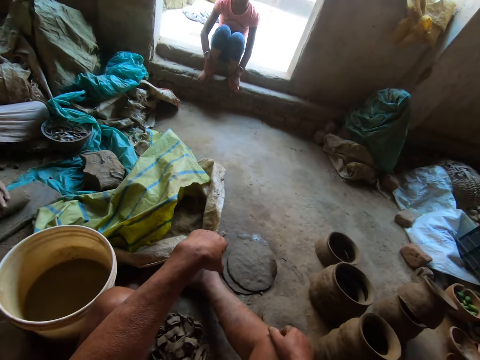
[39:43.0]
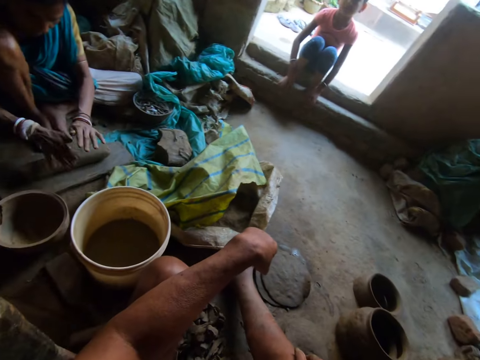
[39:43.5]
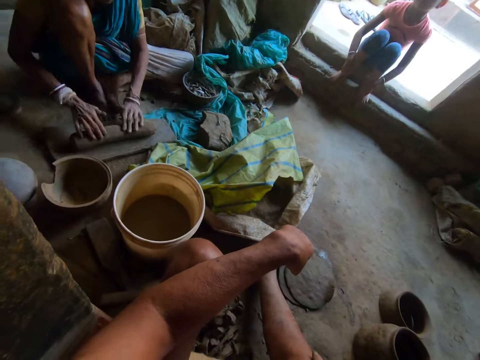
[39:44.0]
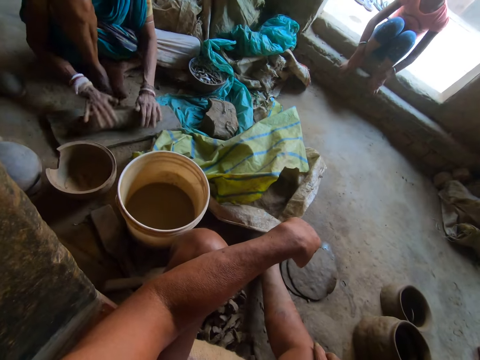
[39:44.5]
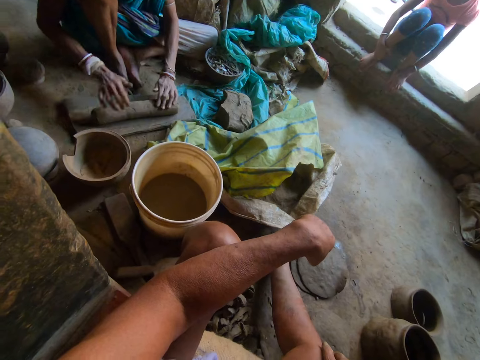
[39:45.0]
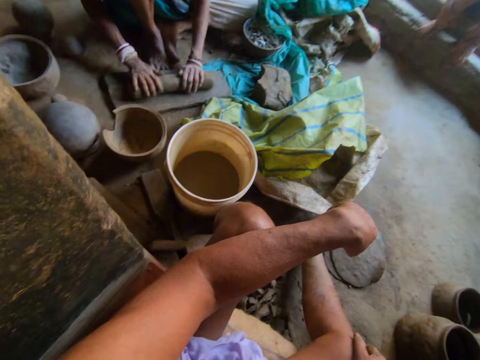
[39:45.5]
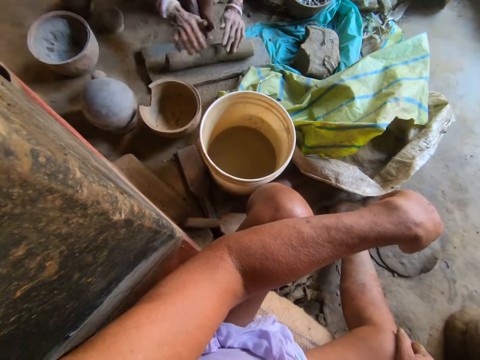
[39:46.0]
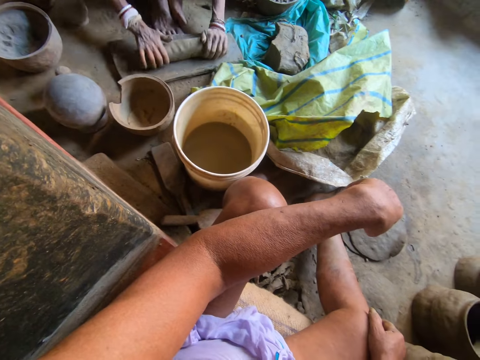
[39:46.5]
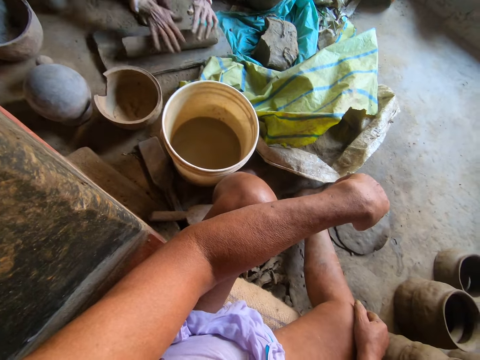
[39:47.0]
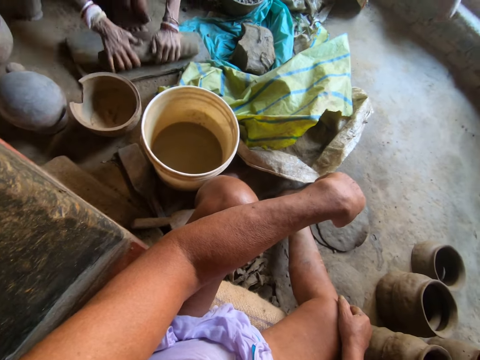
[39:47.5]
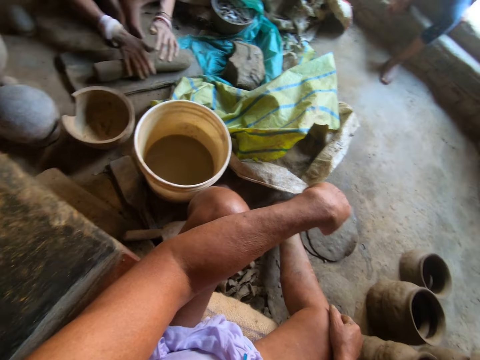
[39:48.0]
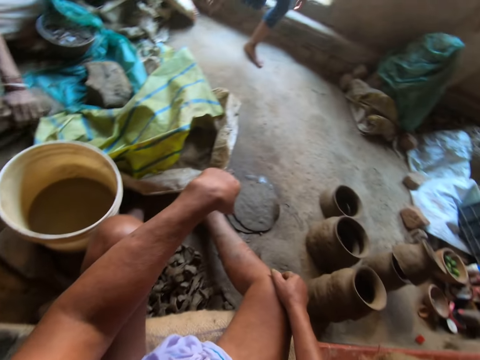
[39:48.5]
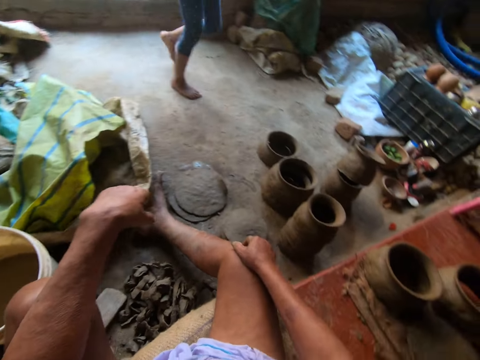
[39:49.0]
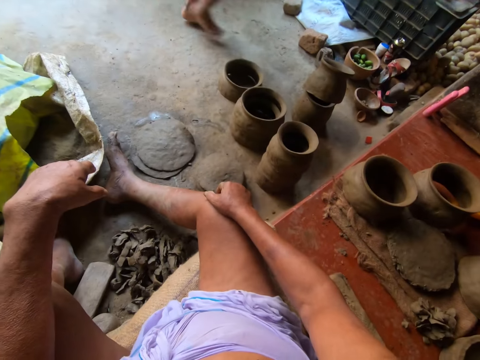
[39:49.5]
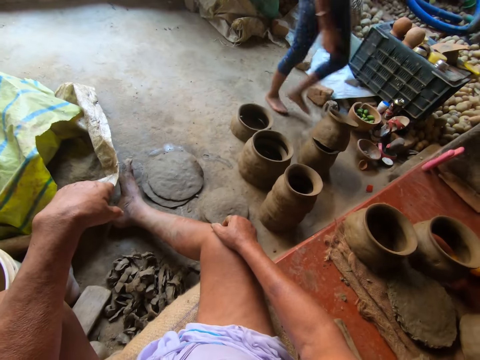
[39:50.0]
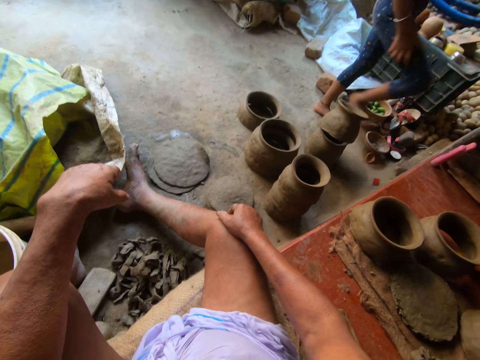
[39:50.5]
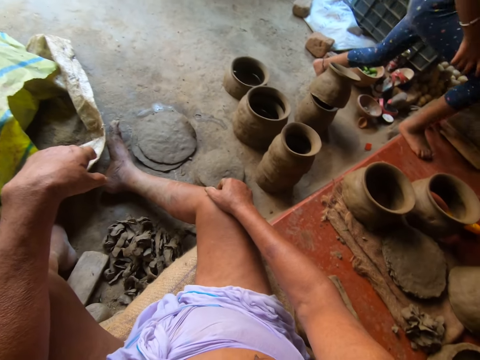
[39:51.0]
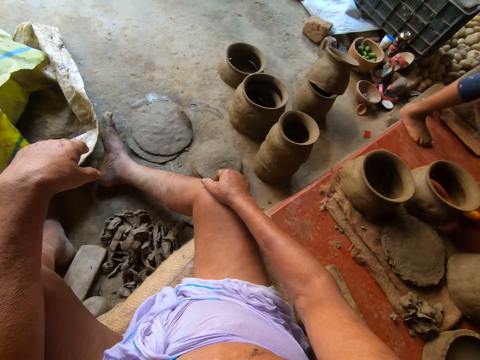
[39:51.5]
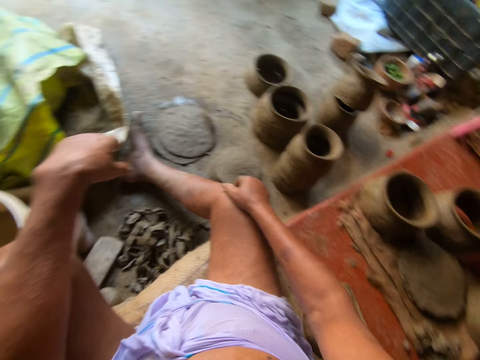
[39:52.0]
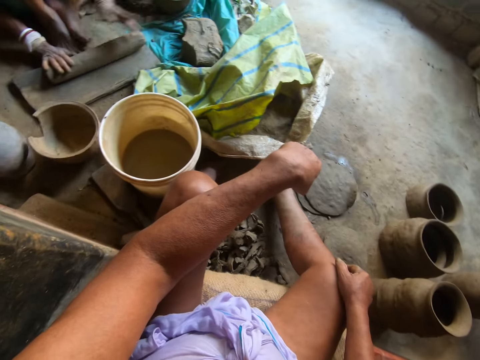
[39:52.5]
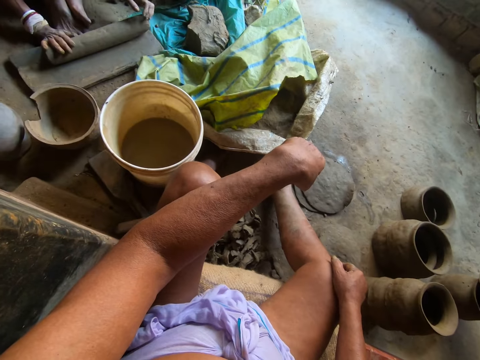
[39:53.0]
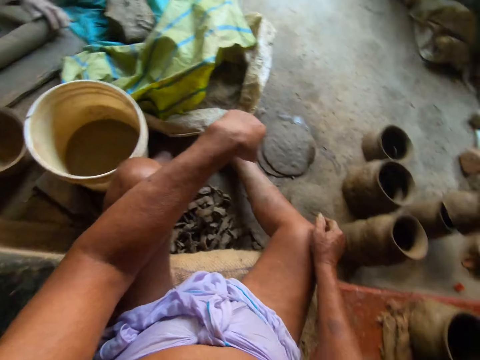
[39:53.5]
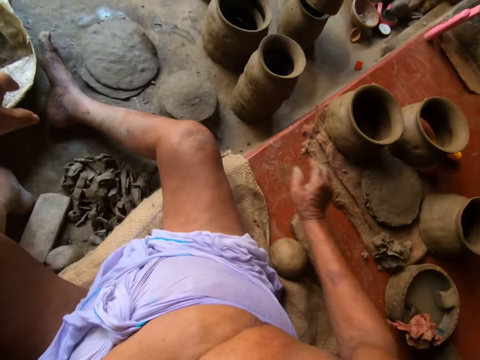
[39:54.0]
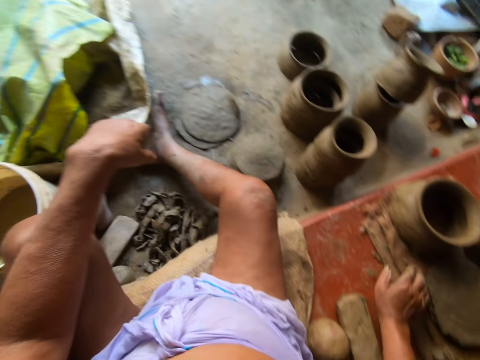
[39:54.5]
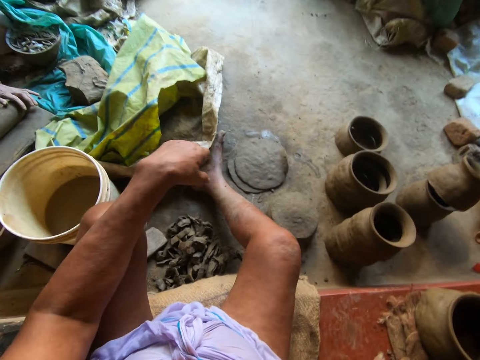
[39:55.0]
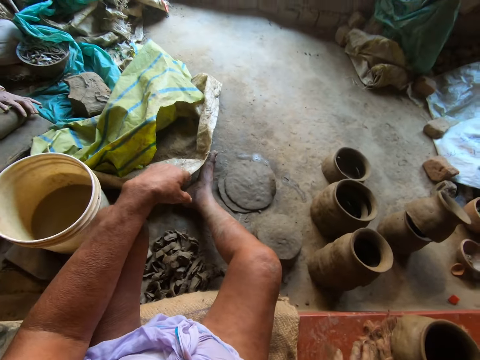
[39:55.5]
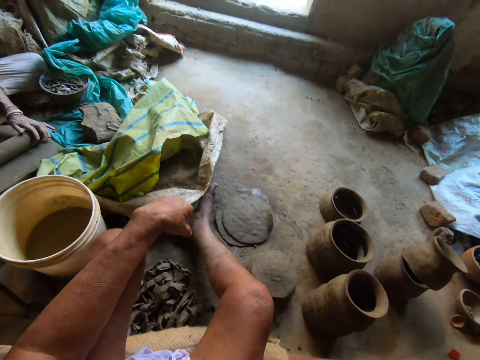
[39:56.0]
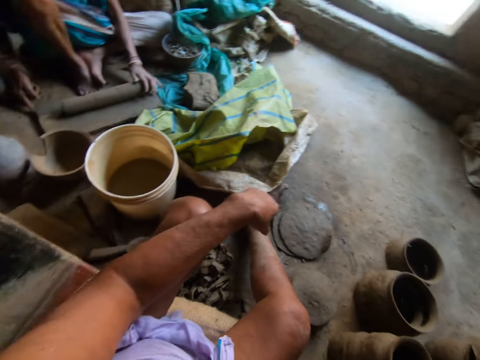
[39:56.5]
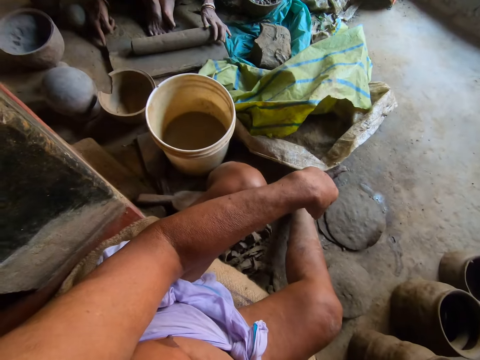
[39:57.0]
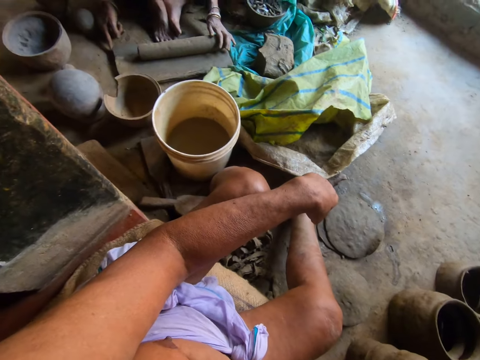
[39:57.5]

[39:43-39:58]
A girl sits at the door. A woman molds the clay. The girl converses with the woman. The girl walks to the platform. The girl walks around the room. The girl climbs the platform. The woman pulls her hand off the clay. The camera wearer looks around the room. They hold the molding stick. They converse with the woman and the girl.

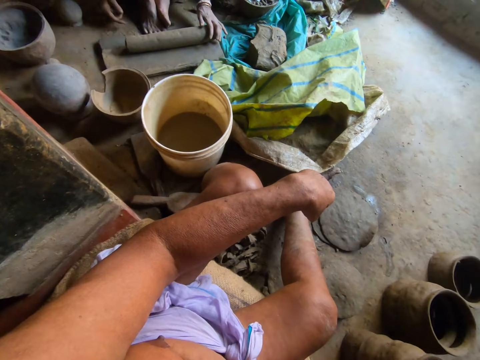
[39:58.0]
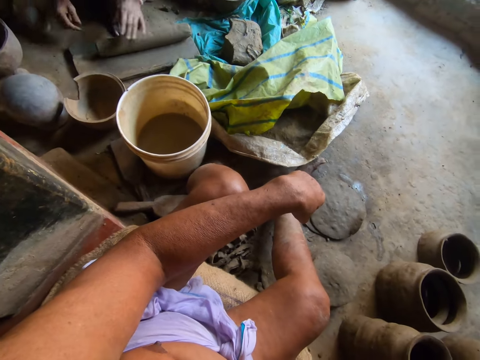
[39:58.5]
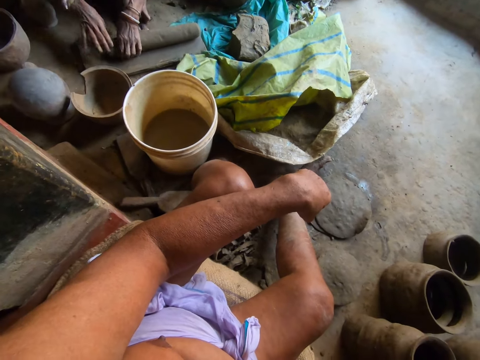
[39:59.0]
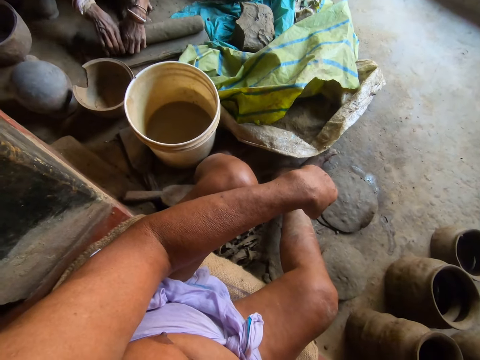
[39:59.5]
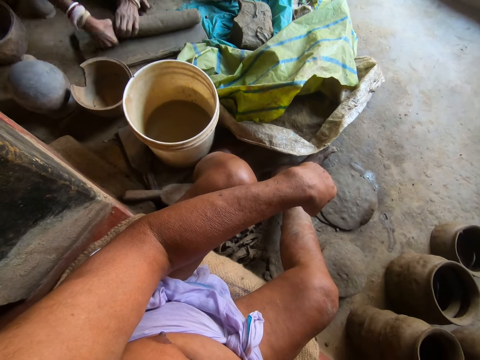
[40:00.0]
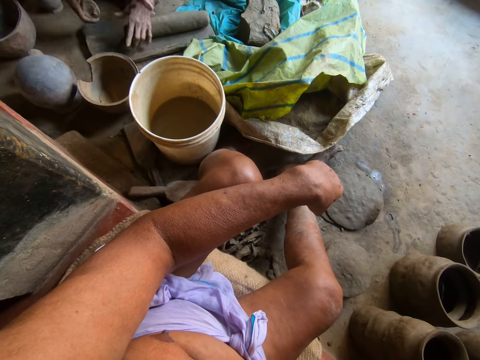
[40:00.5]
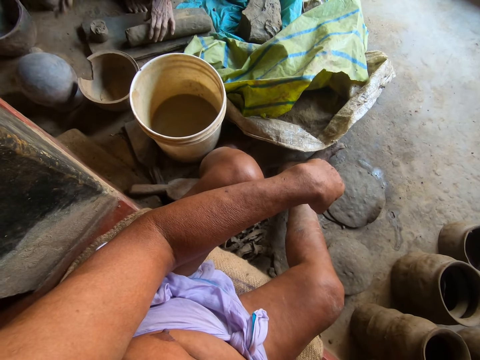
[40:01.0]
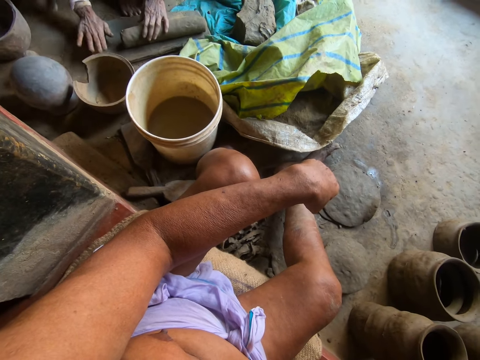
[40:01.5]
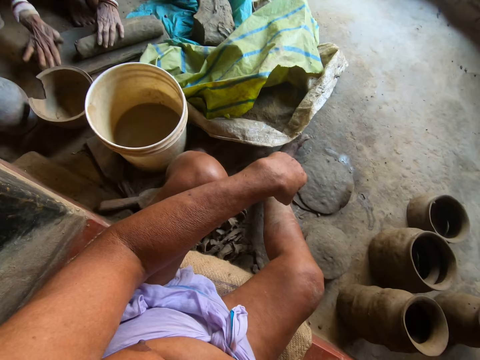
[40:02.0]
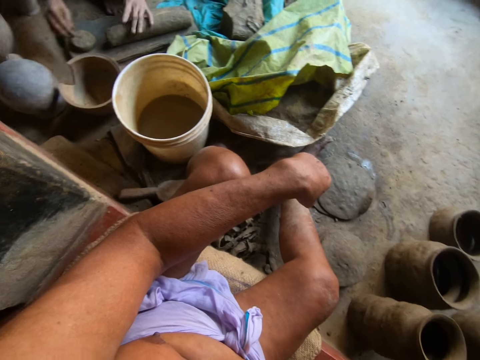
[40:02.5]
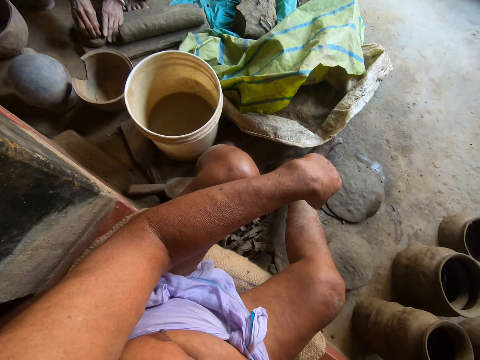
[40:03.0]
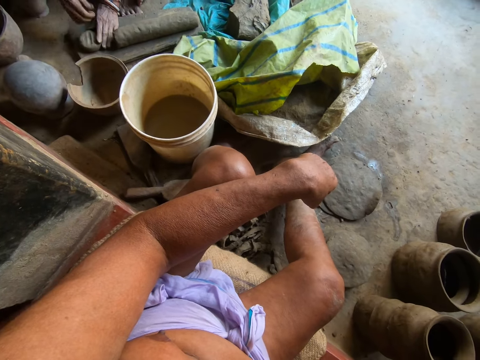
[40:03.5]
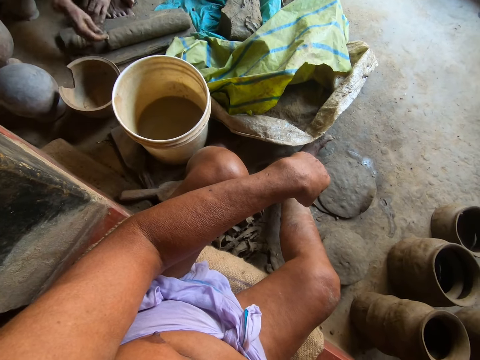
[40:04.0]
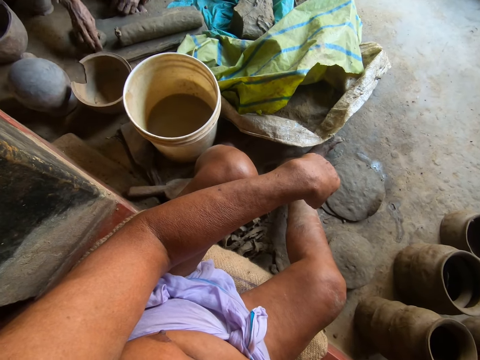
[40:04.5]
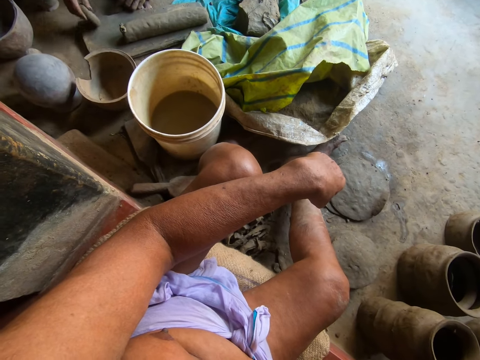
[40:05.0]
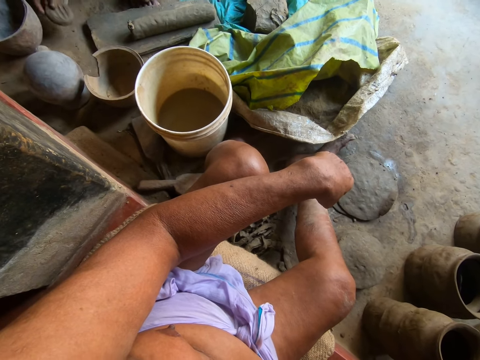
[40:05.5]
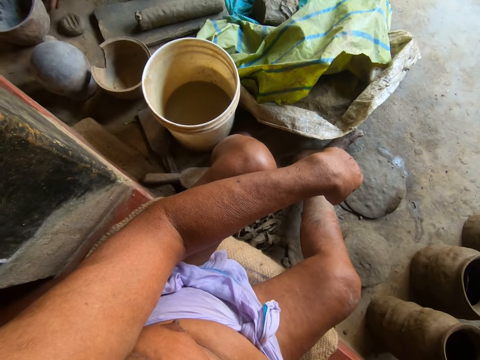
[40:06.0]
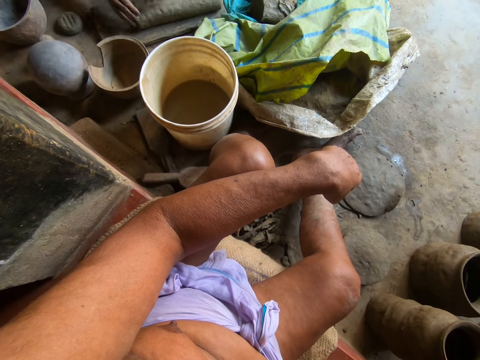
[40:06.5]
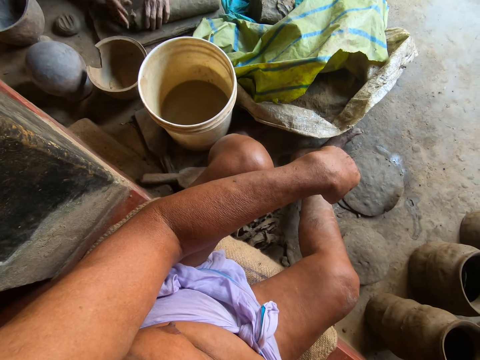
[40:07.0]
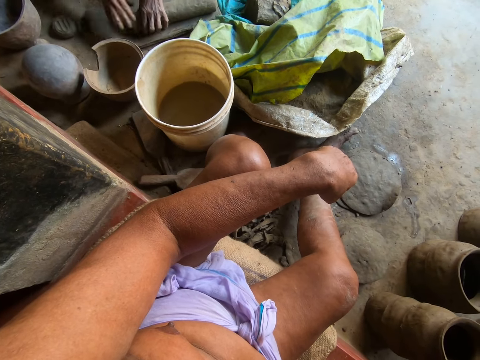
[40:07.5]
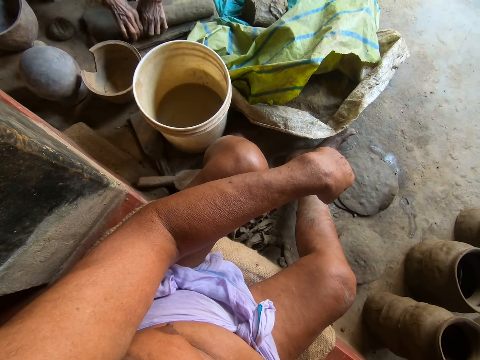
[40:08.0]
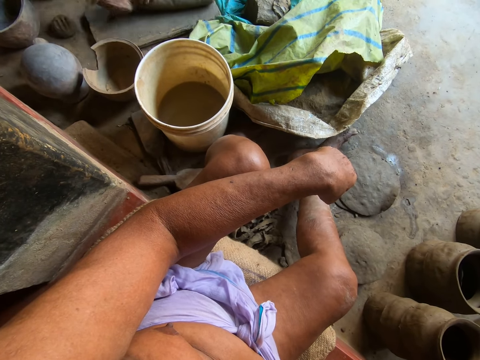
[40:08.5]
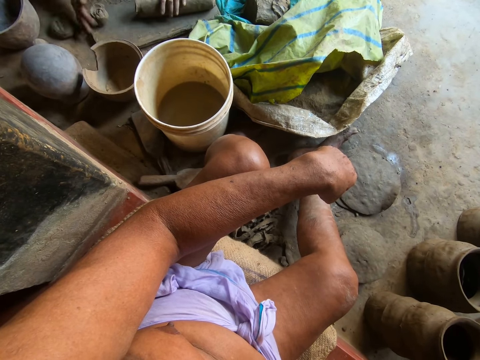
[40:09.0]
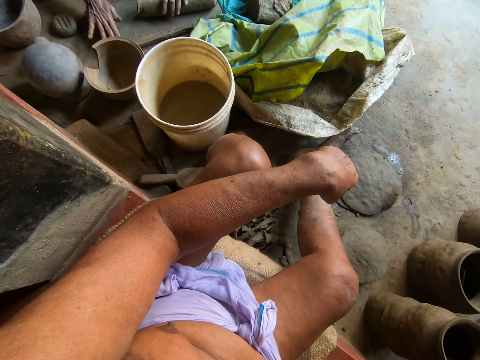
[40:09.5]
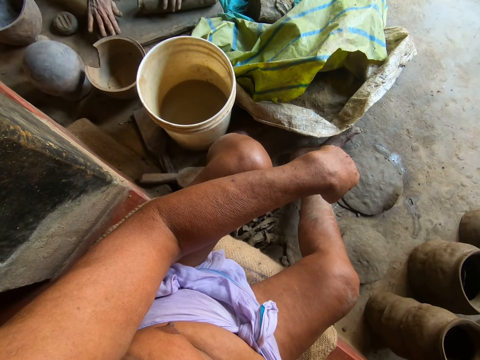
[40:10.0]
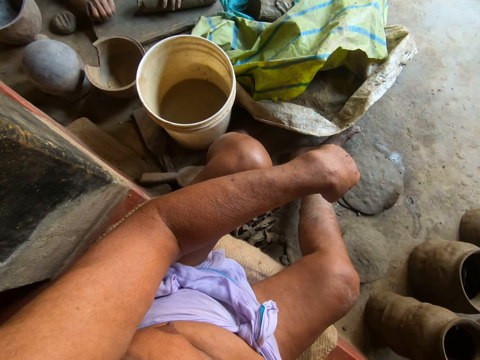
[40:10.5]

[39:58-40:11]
The woman cuts some clay from the mold of clay with both hands. She drops the clay on the wood plank with her right hand, slaps the clay with her right hand, and presses the clay with her hand. The girl converses with the camera wearer. The woman pinches out some clay with her right hand, holds the clay with both hands, cuts a piece of clay, joins the clay to the mold of clay with her right hand, picks the clay from the wood plank with her right hand, and drops the clay on the floor with her right hand. She cuts some clay from the mold of clay with both hands, drops the clay on the wood plank with her right hand, molds the clay on the wood plank with her right hand, and presses the clay with her hand.
